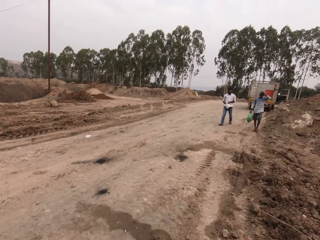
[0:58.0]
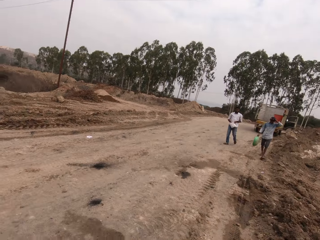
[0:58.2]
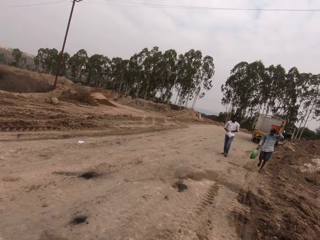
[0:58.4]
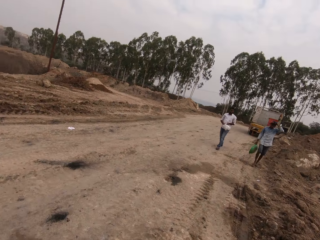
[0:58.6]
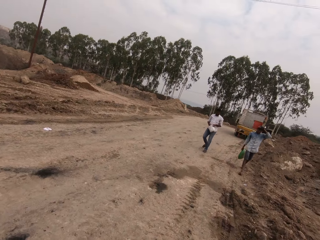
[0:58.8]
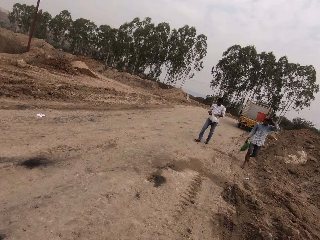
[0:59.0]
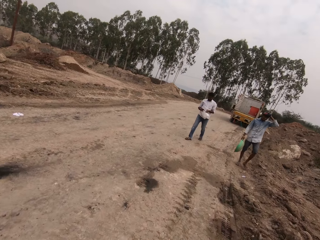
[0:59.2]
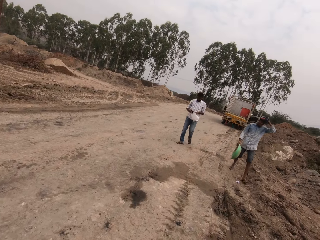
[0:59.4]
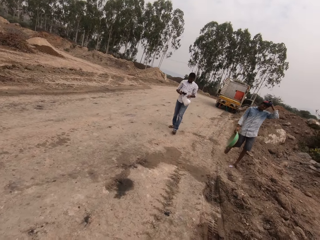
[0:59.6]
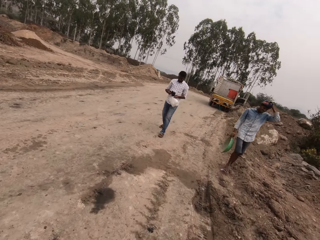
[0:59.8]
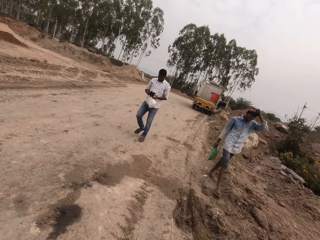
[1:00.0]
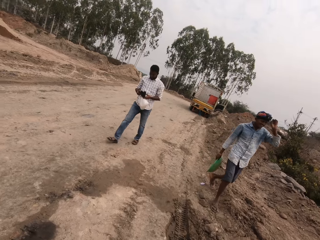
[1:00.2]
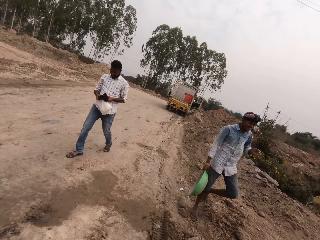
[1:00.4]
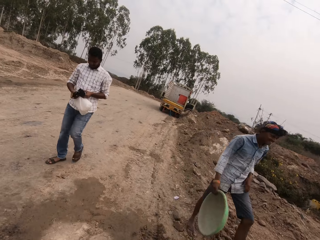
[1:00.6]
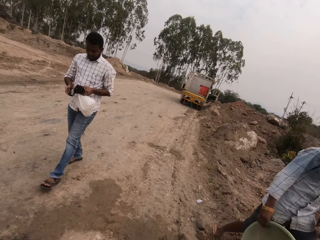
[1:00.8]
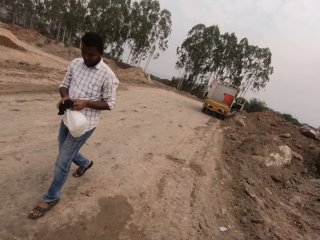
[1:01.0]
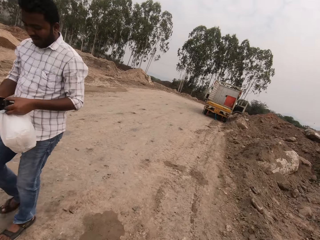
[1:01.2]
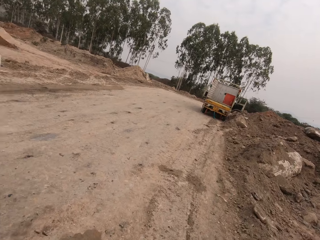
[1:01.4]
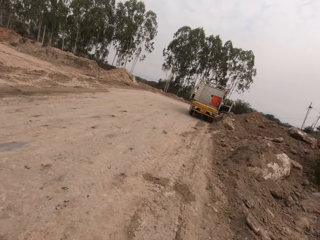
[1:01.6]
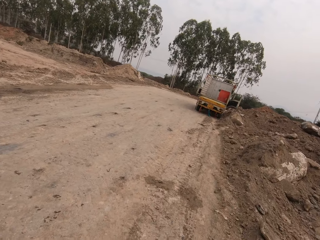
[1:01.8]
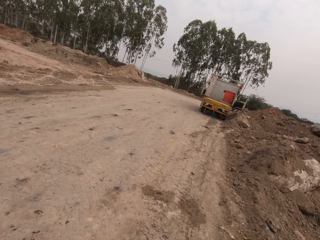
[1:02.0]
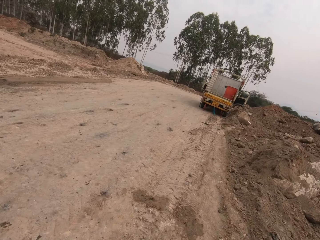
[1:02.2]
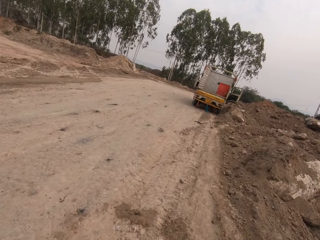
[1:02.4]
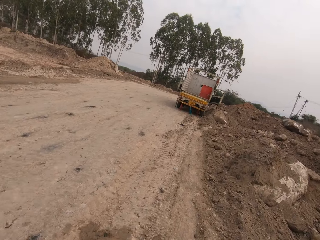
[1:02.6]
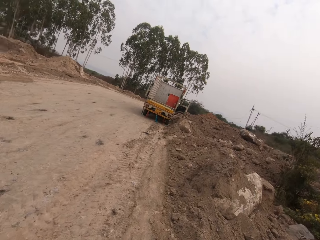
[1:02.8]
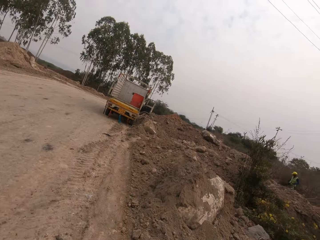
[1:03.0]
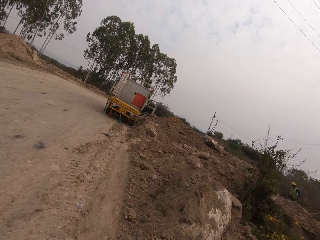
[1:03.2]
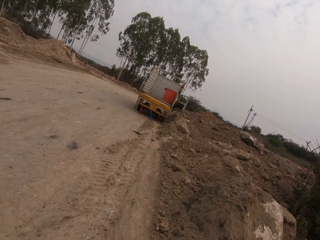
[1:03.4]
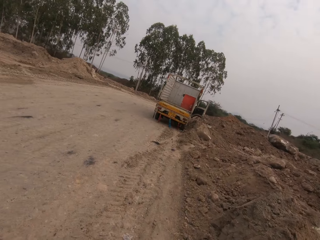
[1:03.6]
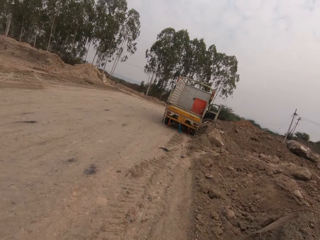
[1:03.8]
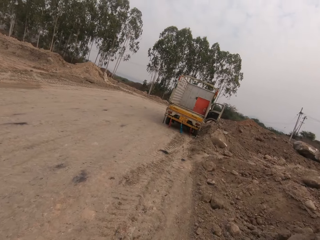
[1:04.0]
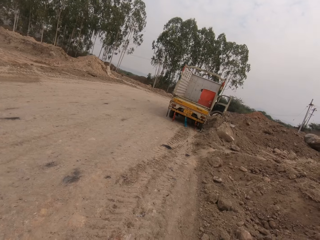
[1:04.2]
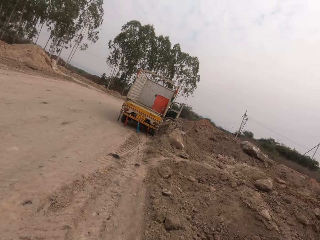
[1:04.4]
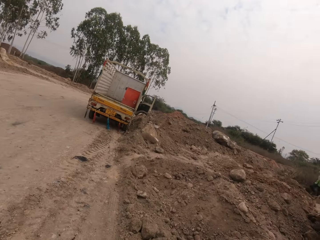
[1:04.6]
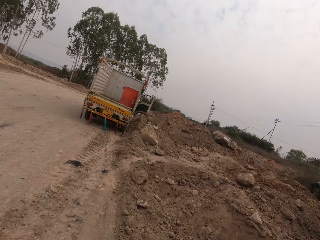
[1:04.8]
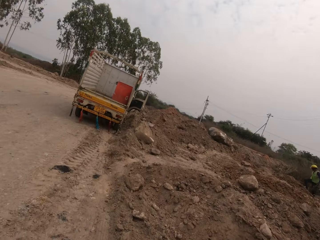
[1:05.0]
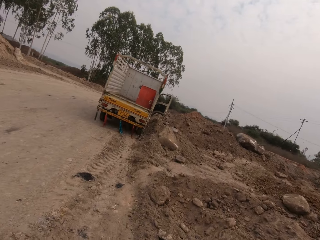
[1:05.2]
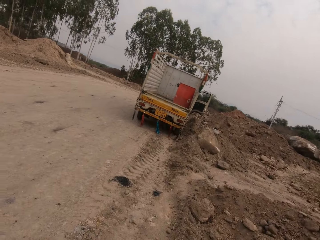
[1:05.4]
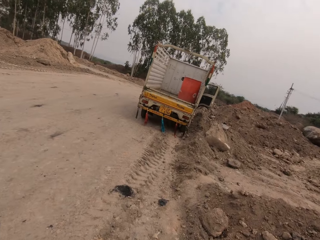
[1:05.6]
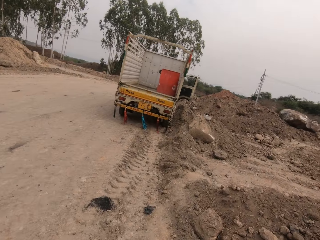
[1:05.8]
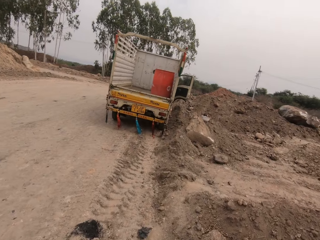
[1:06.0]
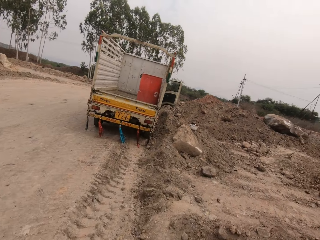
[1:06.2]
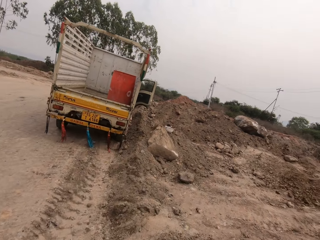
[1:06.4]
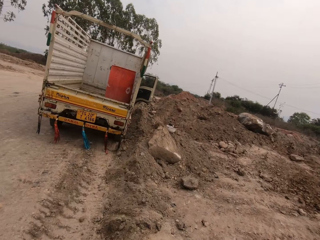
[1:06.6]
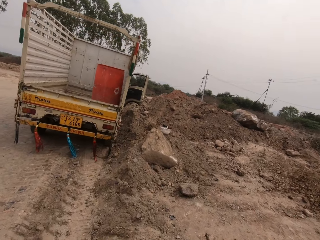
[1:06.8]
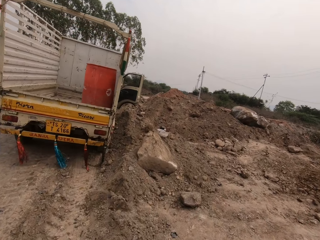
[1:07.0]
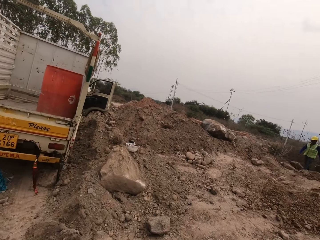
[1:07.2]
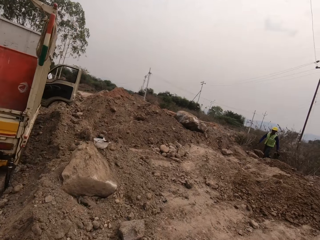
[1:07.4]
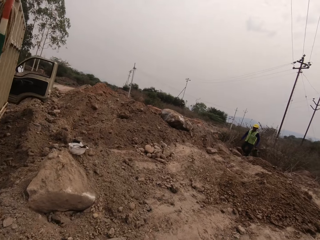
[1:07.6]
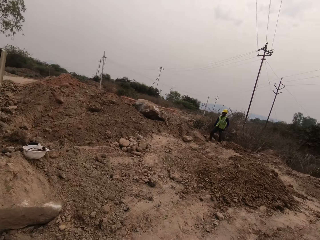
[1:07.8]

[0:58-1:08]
A man walks around. Another man walks around. The first man adjusts the camera. A man interacts with the camera wearer. Another man walks past the camera wearer with a bowl in his right hand. The man who interacts with the camera wearer walks past the camera wearer.

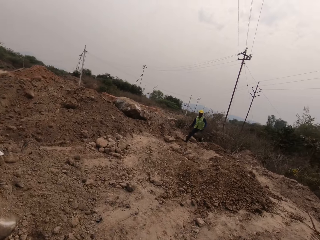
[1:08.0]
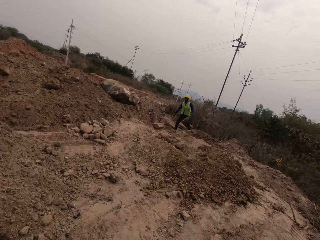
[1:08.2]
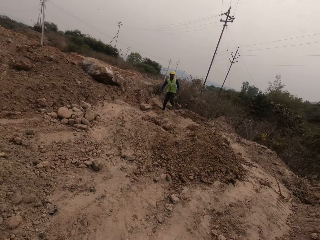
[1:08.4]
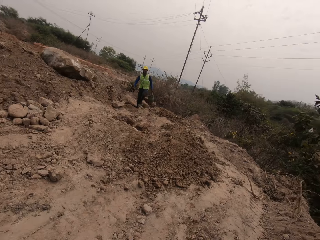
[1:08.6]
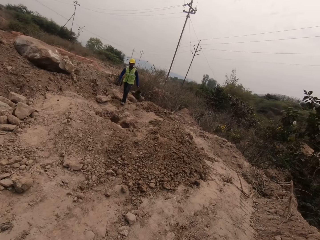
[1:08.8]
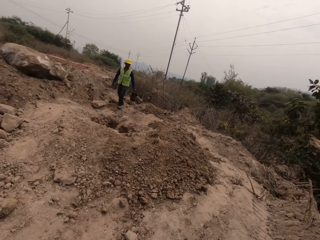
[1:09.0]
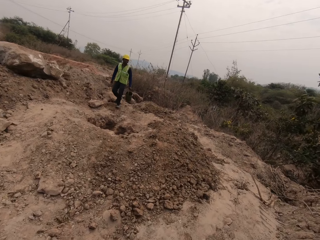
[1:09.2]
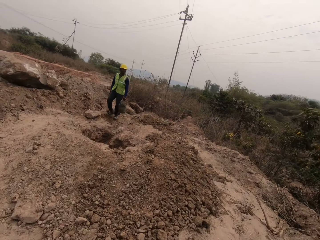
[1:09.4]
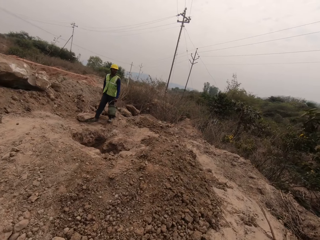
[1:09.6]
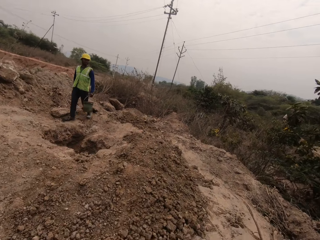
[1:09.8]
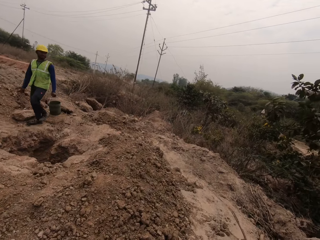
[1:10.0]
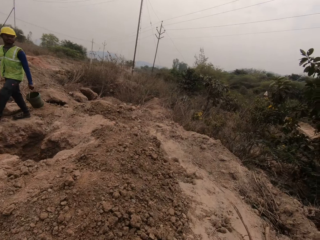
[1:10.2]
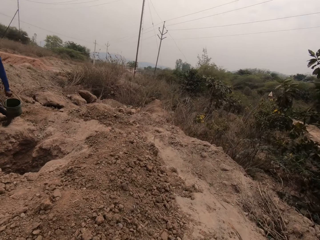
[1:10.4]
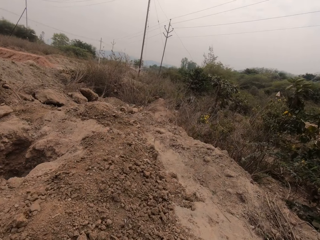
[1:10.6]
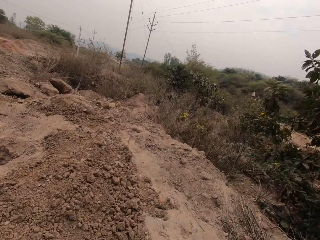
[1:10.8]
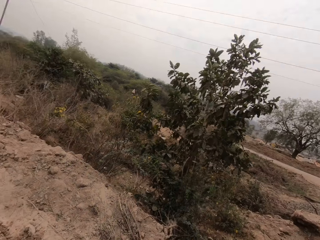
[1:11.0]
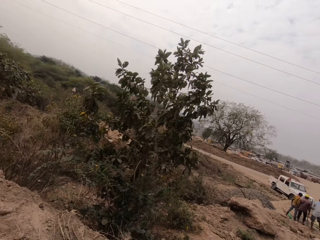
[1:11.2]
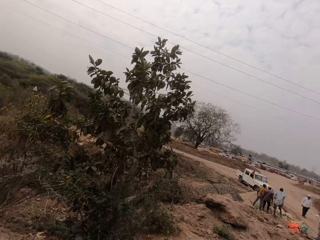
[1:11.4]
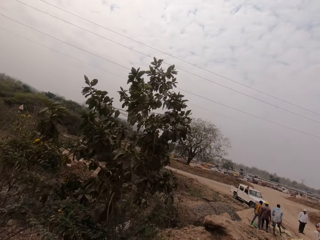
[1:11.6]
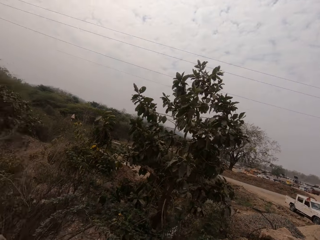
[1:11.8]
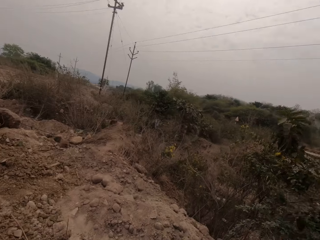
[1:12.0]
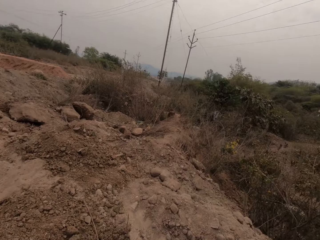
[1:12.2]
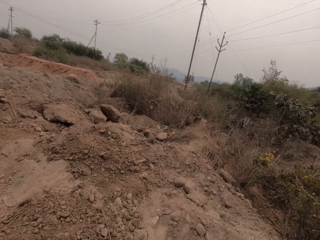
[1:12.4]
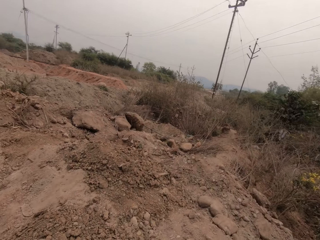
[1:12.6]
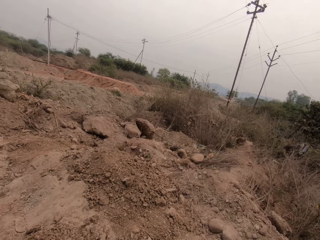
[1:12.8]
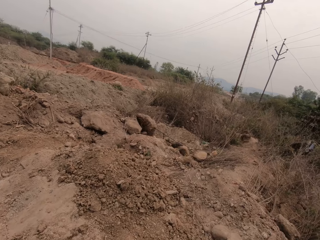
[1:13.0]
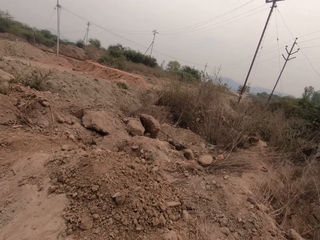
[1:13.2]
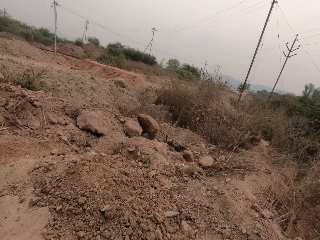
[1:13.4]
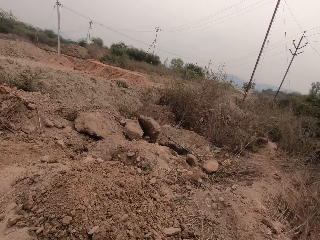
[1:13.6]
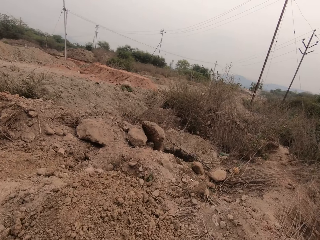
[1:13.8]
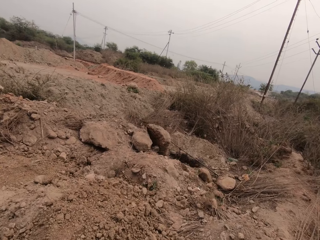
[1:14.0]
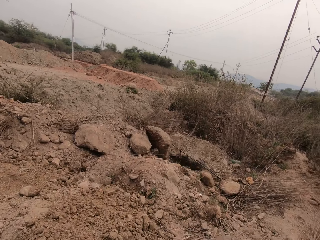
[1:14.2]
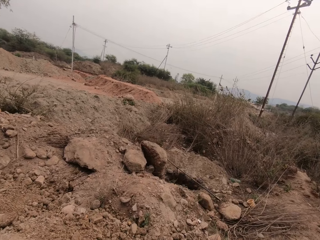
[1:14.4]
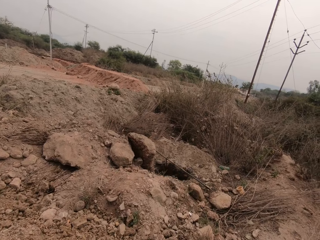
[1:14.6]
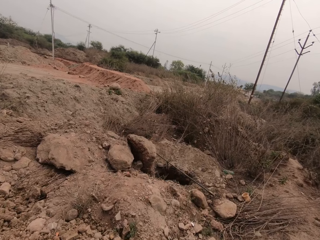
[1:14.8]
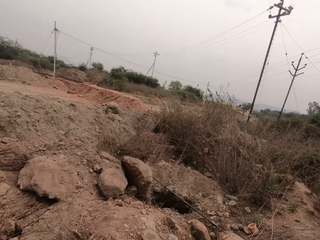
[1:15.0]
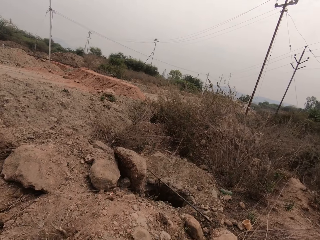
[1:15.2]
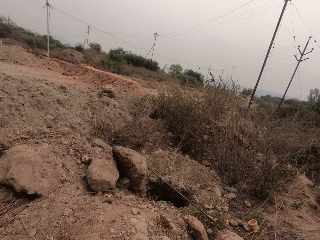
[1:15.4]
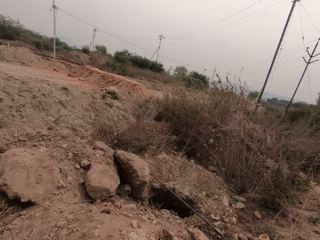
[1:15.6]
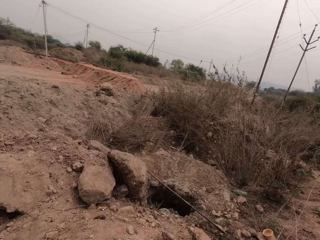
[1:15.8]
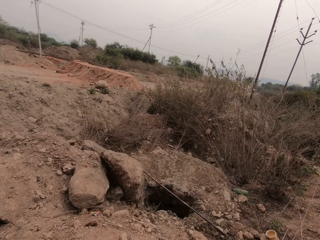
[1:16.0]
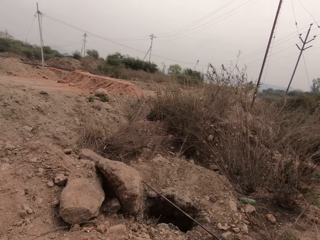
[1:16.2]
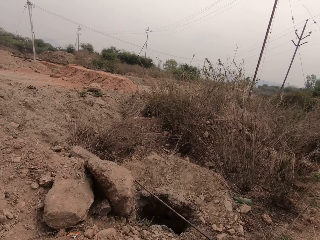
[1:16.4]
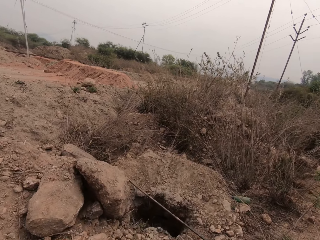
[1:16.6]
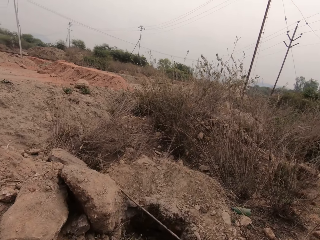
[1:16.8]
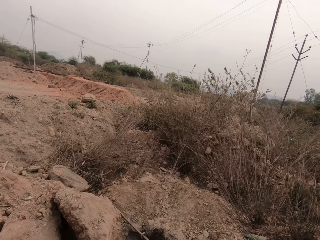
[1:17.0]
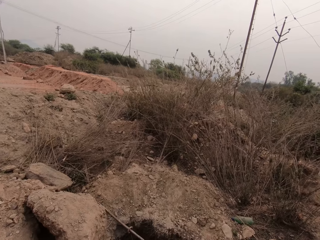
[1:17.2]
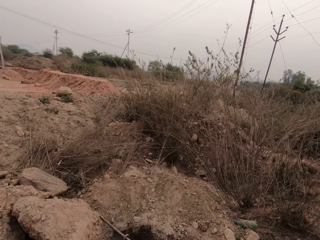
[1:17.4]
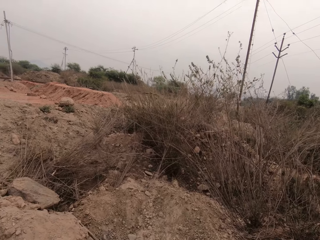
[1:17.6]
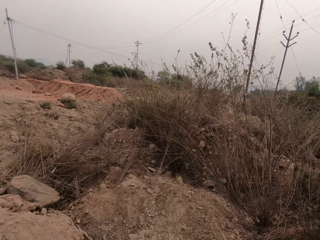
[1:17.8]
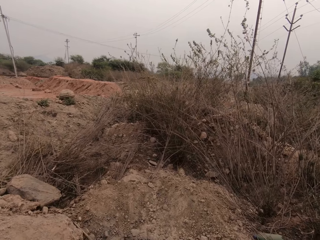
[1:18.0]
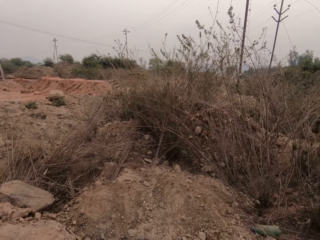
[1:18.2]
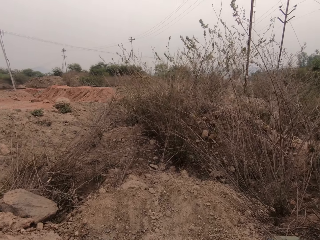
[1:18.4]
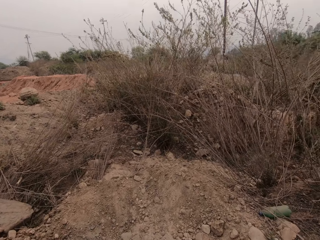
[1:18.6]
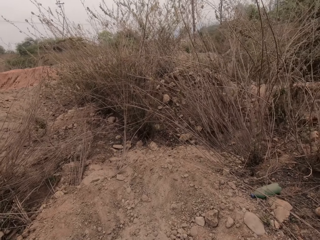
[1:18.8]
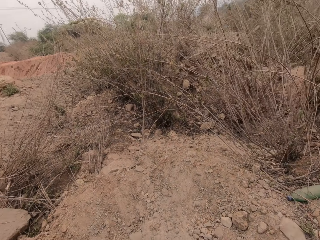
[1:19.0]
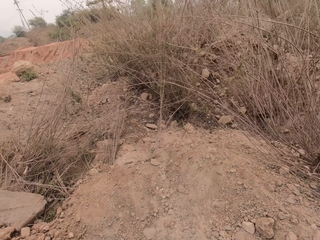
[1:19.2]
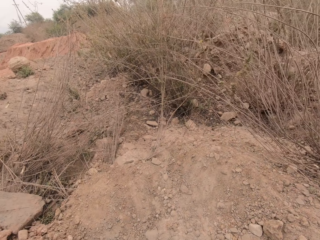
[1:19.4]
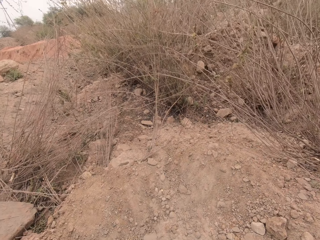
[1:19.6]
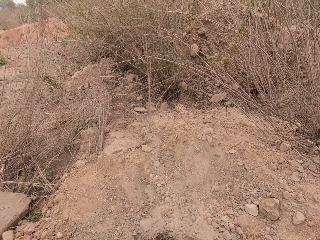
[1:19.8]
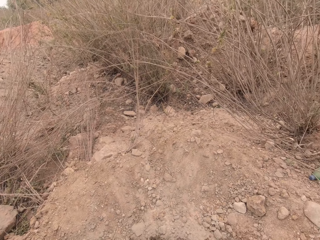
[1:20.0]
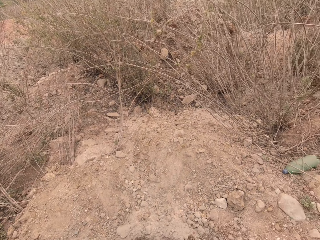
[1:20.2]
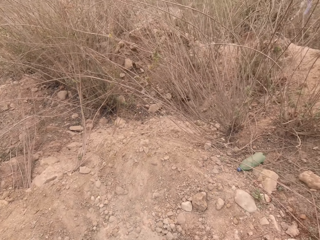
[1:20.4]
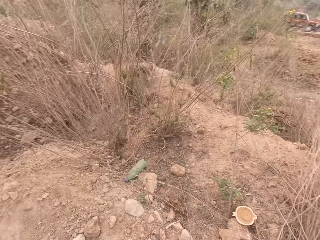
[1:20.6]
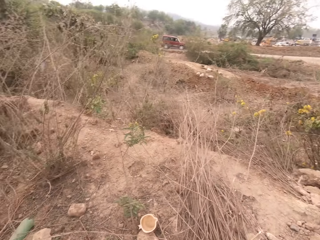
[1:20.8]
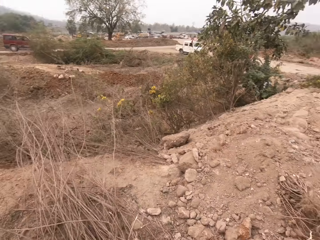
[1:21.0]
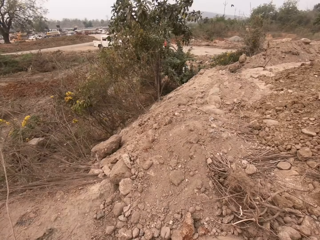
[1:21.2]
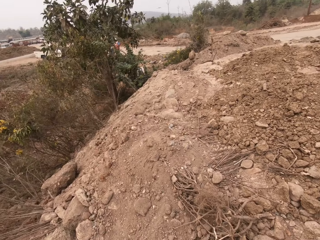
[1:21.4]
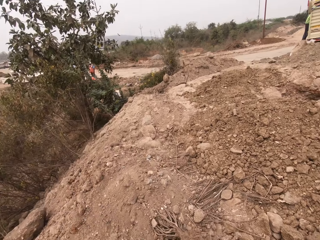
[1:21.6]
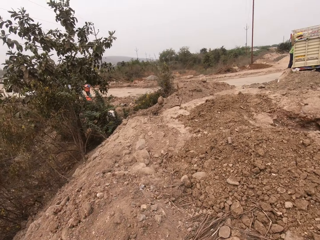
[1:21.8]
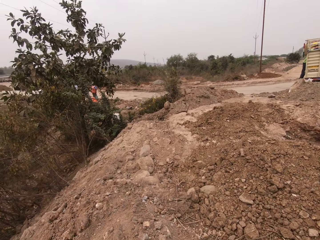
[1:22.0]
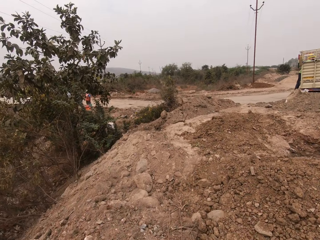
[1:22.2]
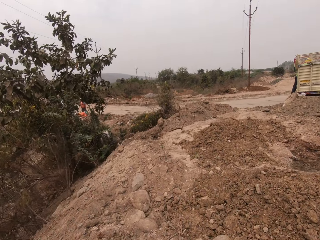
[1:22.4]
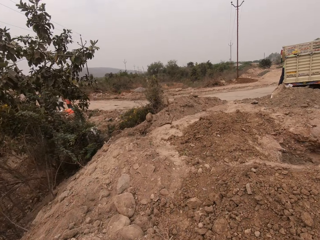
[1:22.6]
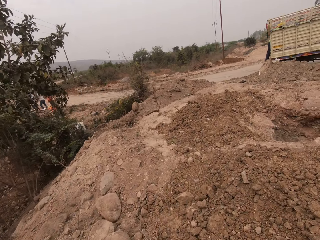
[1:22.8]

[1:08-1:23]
A man walks past the camera wearer with a bucket in his left hand. The camera wearer looks around. They look around again. They pour concrete mix from the bowl into a hole on the ground with both hands. They walk around.
